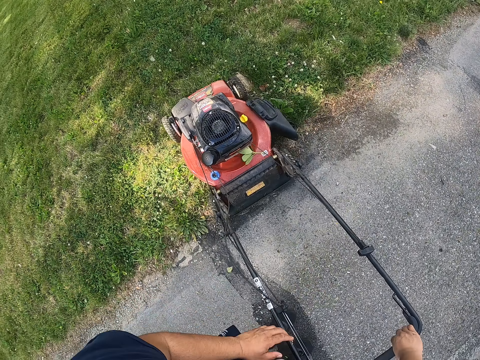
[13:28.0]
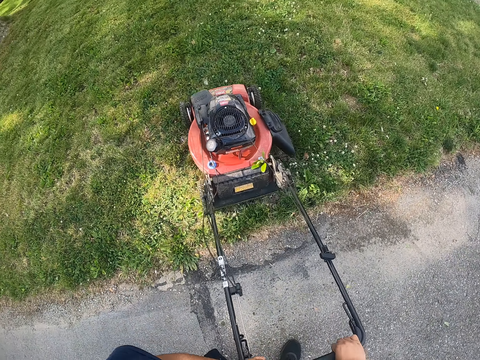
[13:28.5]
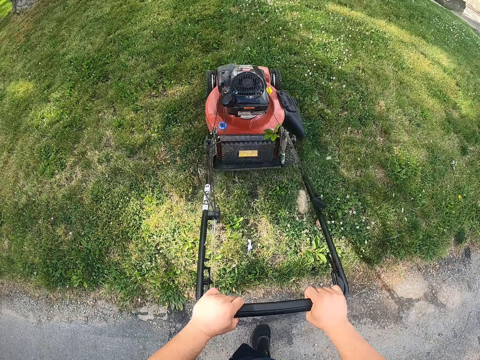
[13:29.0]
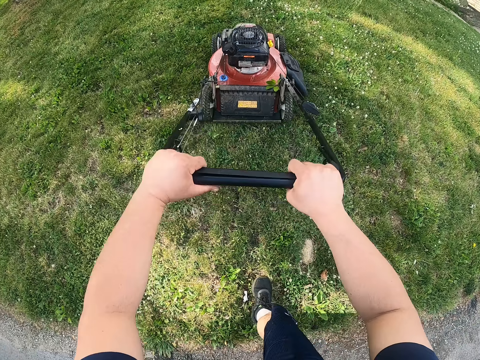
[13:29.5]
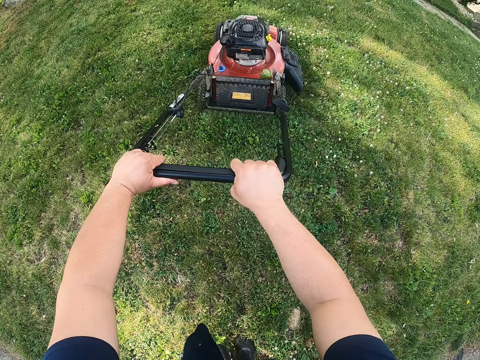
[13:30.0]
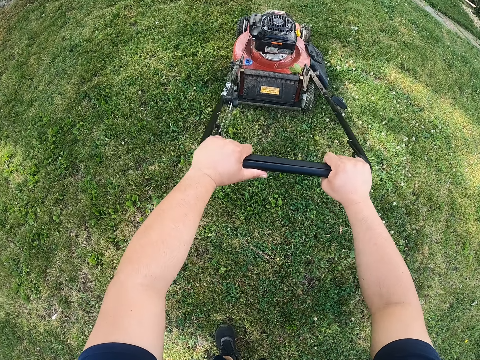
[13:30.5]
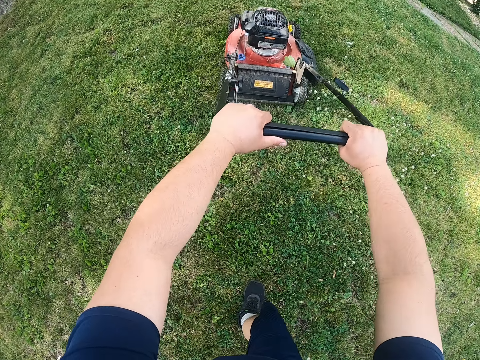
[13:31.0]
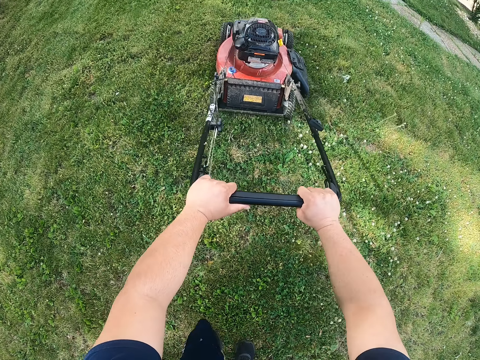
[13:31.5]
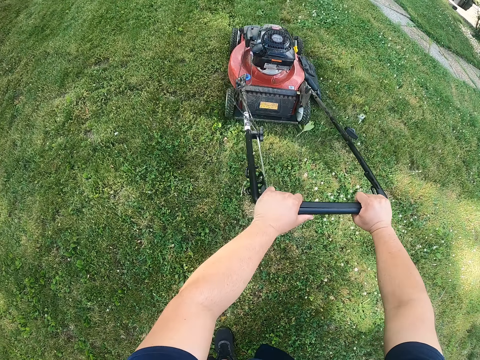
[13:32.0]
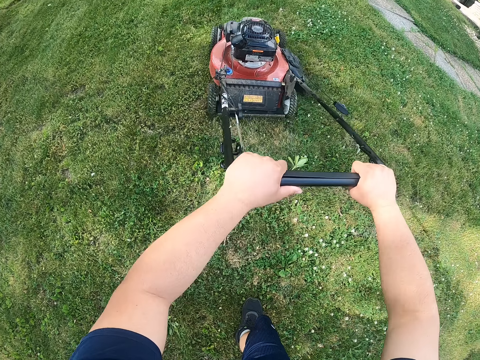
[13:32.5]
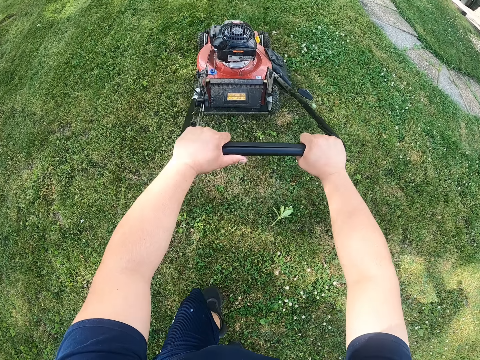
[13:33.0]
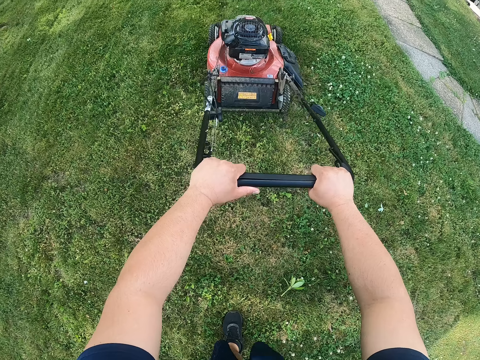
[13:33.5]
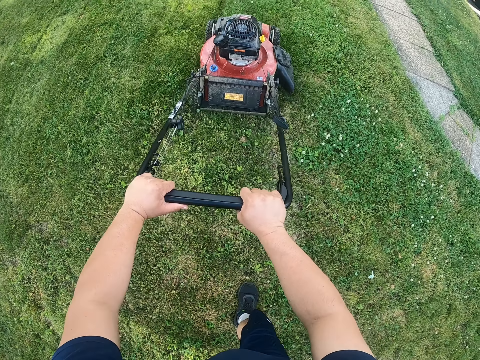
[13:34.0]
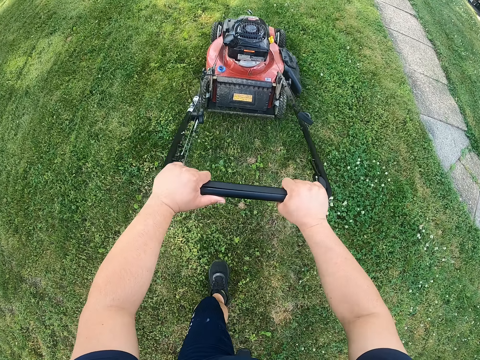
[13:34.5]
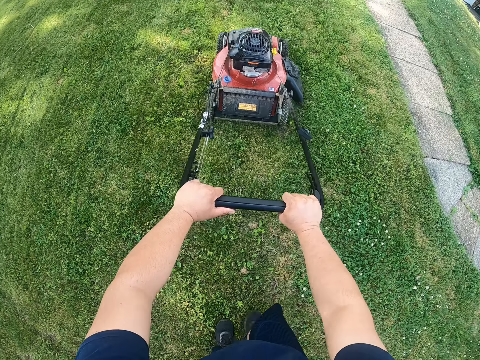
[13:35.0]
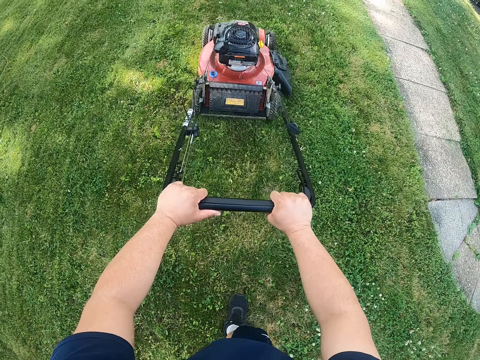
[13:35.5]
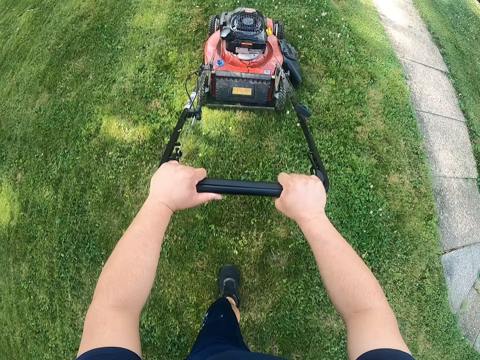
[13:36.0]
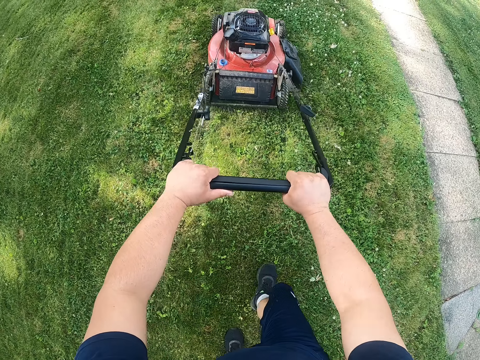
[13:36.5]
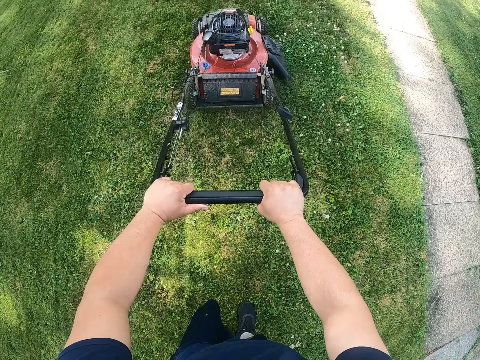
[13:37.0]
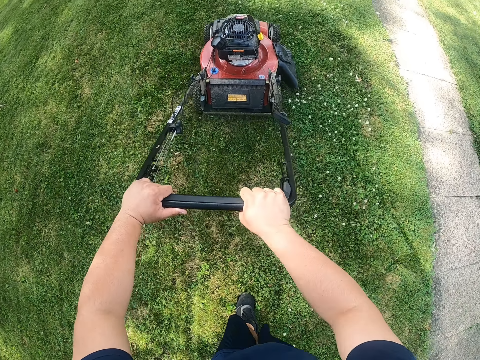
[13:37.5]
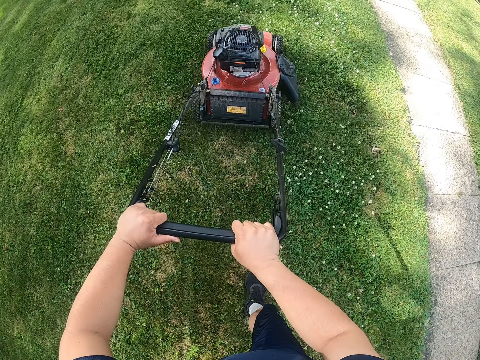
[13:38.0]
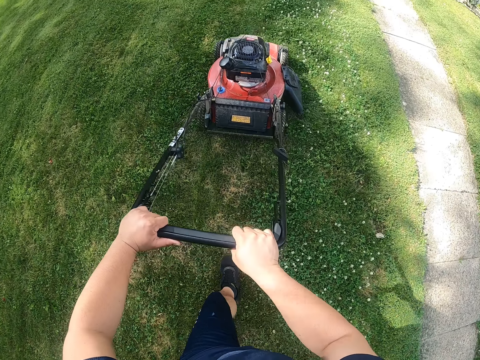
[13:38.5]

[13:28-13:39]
The camera wearer cuts the grass with a lawn mower.

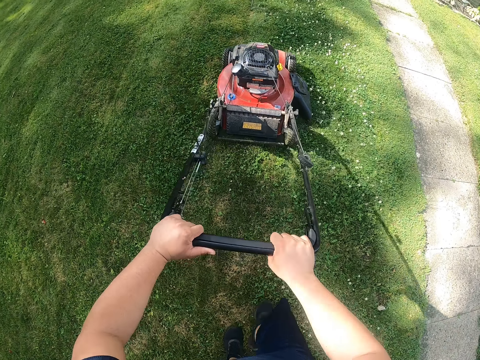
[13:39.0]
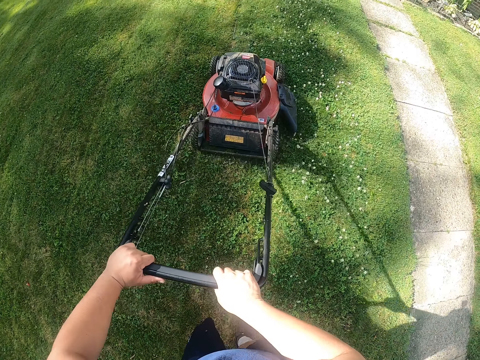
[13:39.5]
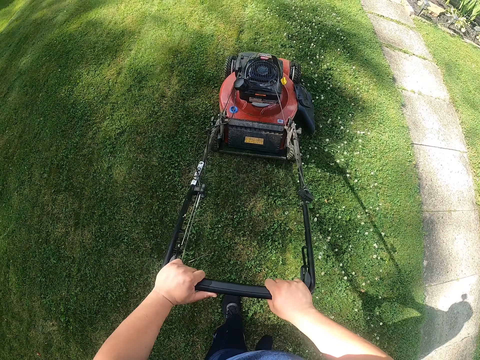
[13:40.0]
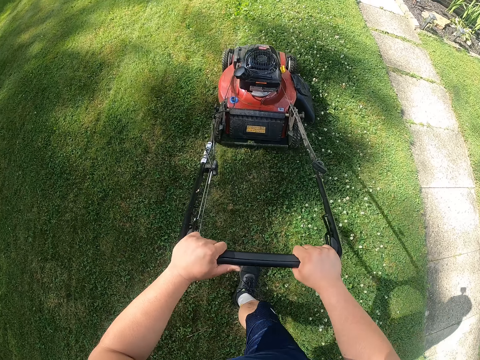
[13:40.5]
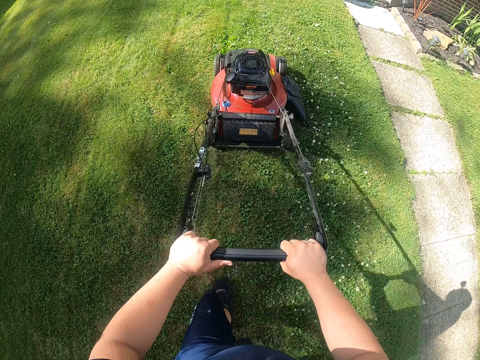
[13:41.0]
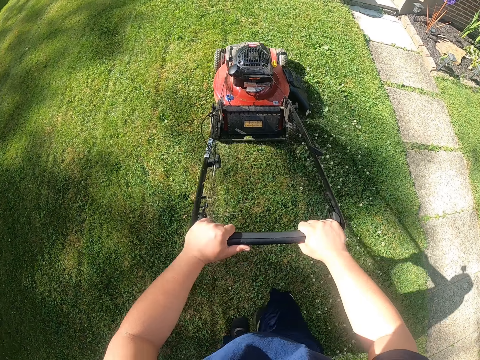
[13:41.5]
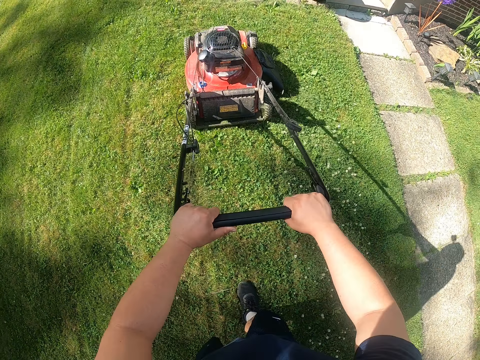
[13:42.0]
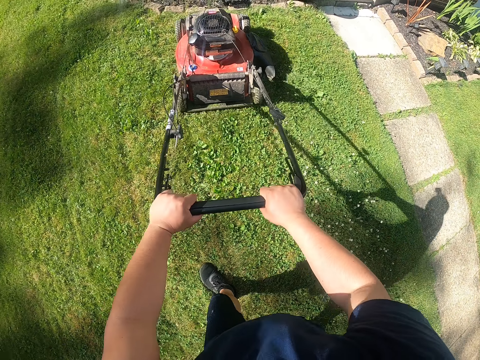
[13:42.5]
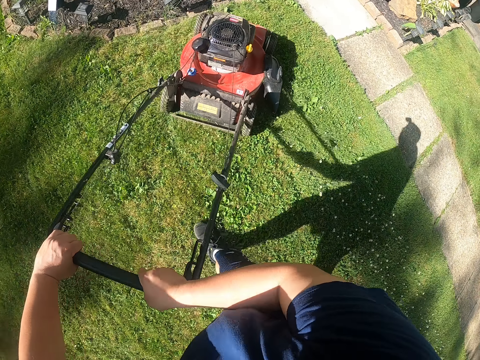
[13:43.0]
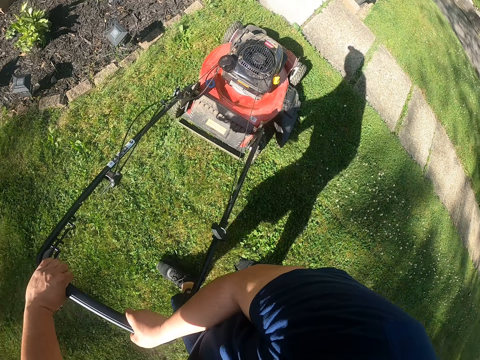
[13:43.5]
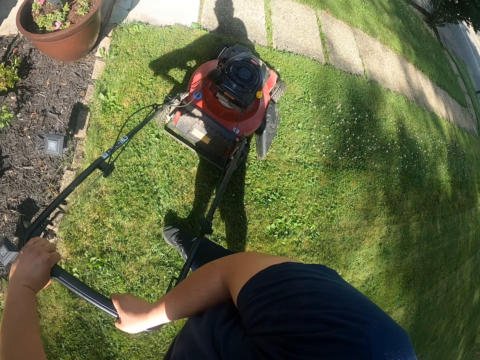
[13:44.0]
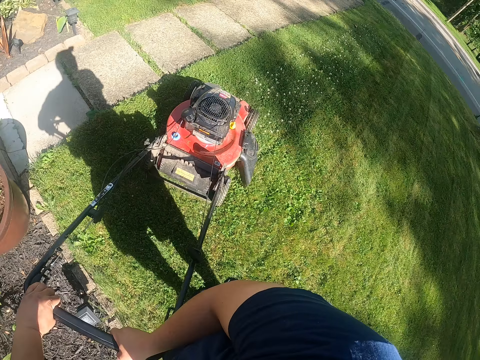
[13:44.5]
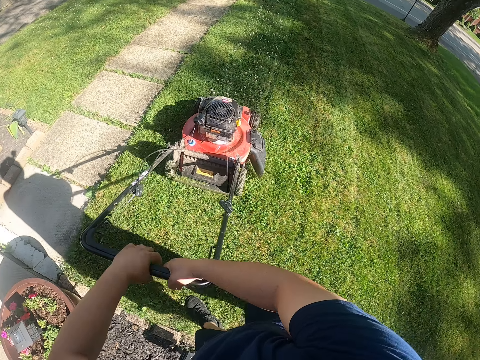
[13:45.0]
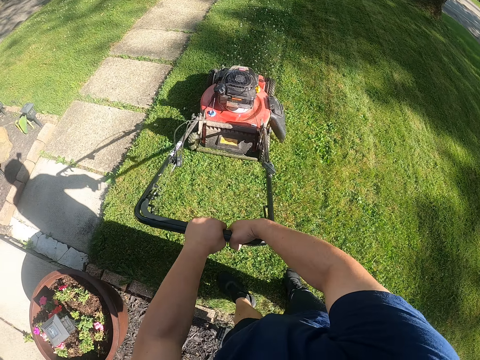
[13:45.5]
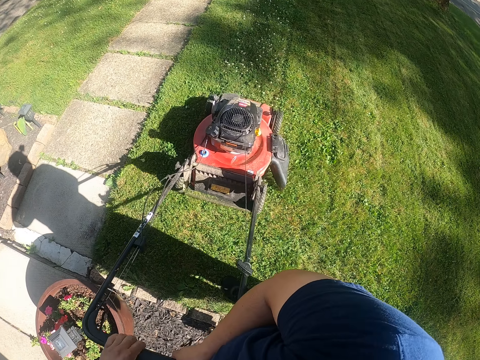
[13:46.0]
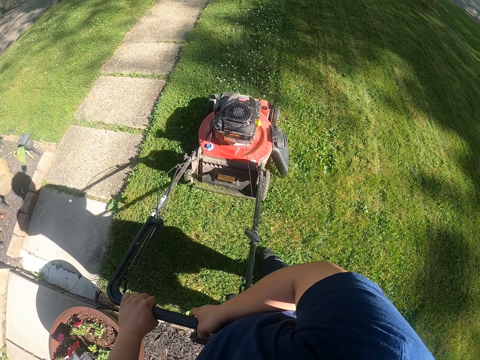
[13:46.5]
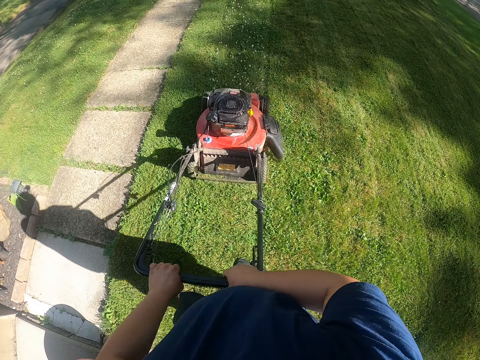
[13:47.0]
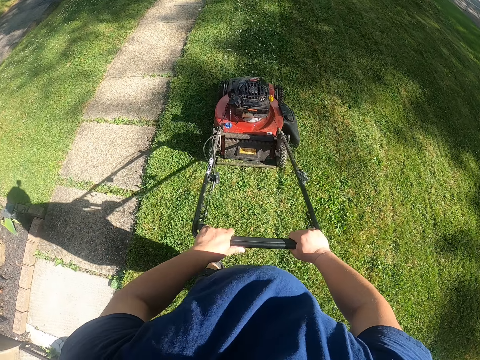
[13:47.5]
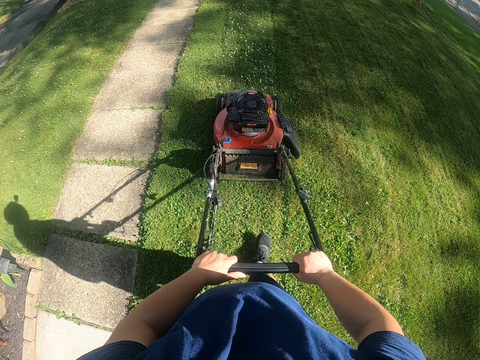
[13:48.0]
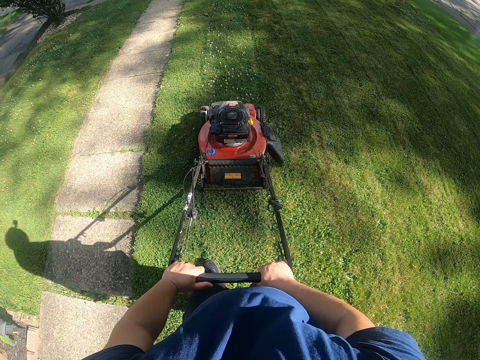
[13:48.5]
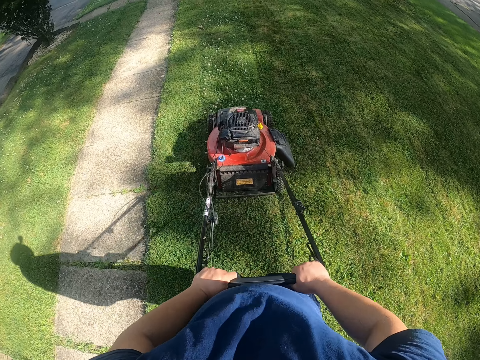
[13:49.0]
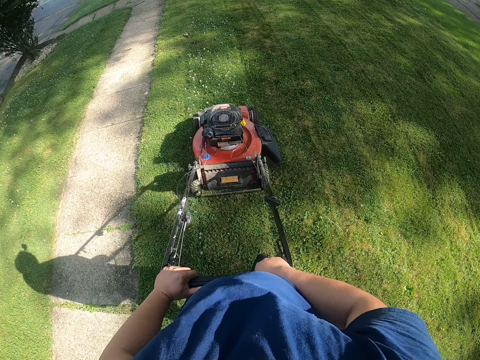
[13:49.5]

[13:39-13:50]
The camera wearer turns the lawn mower. They cut the grass with the lawn mower.

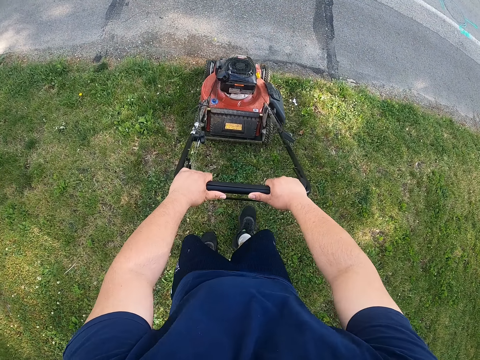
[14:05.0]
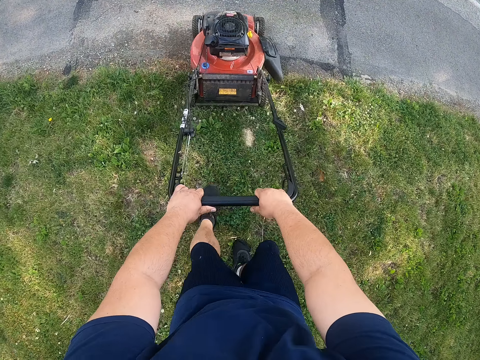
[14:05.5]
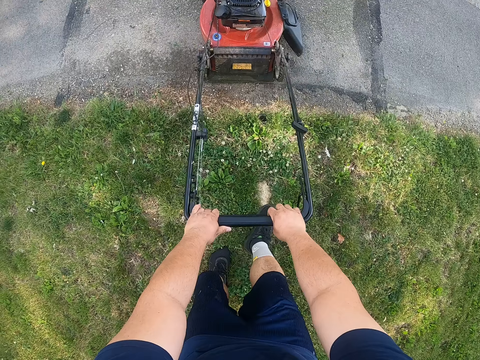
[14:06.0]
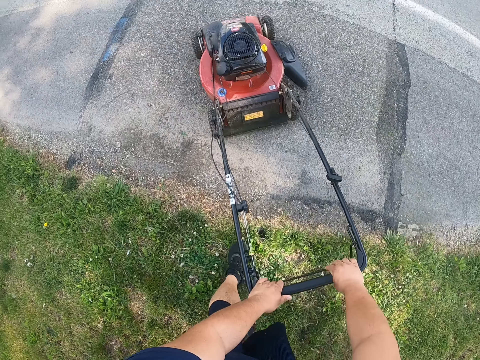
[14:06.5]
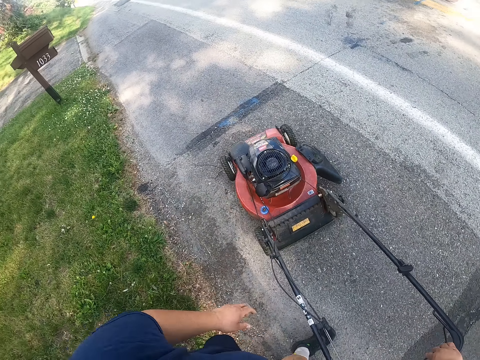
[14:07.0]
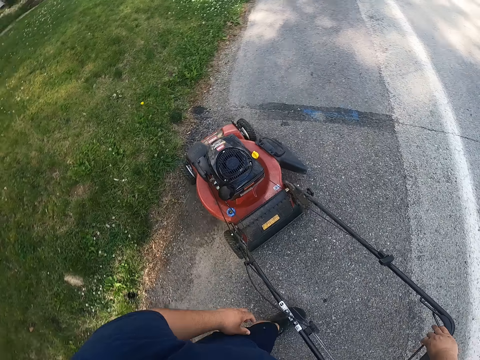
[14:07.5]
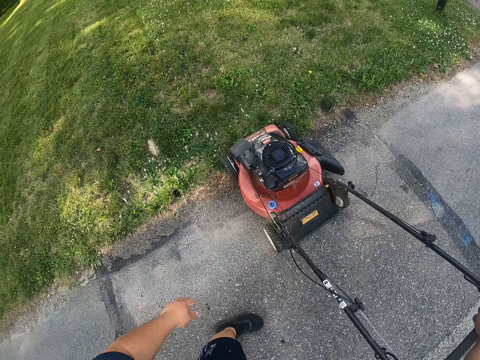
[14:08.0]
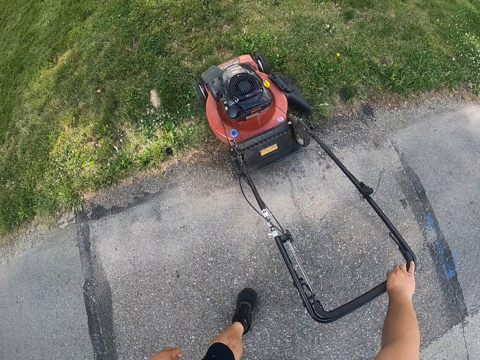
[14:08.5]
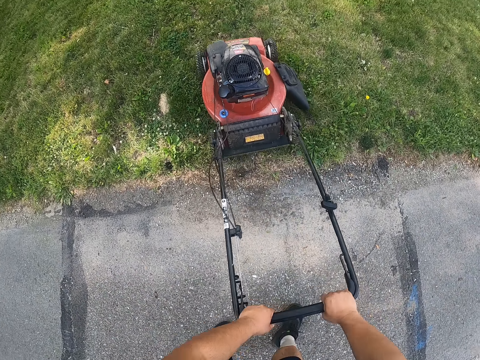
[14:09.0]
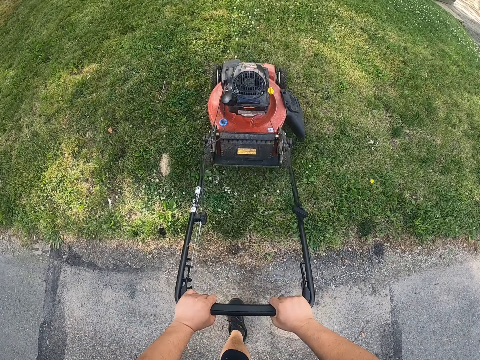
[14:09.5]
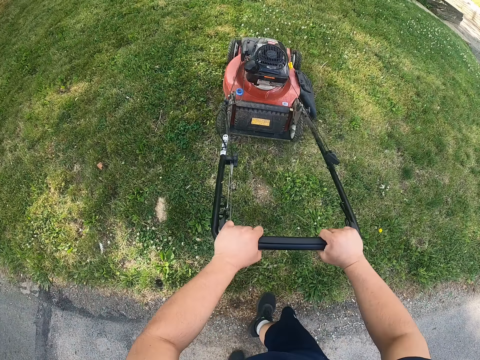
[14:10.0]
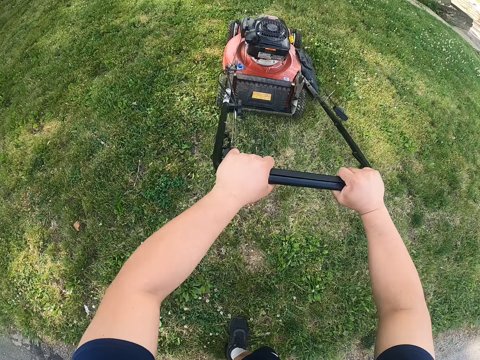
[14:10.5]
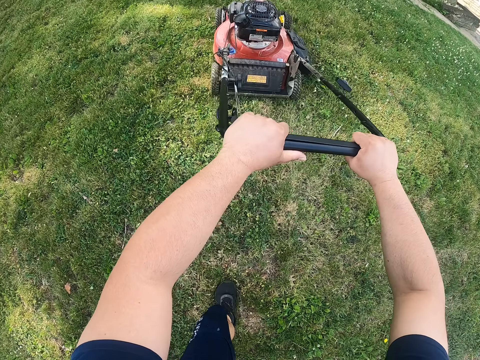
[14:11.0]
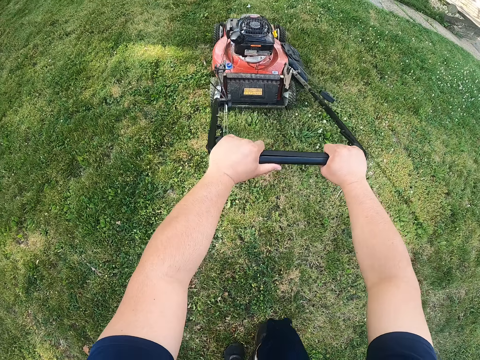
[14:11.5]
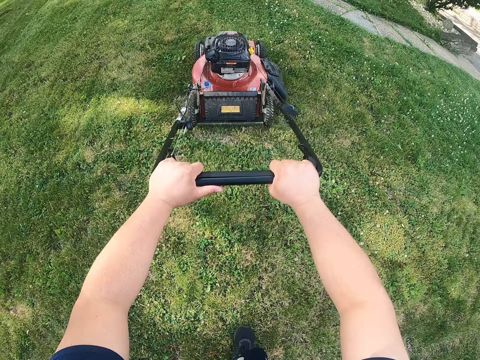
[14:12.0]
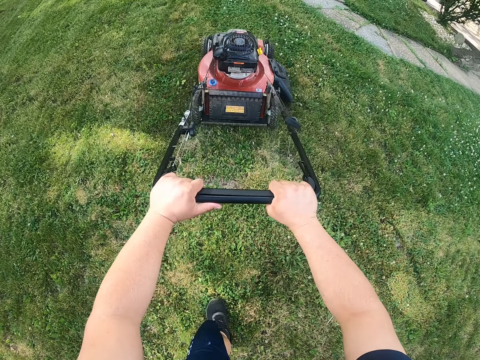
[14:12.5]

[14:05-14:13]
The camera wearer turns the lawn mower on the road. They cut the grasses with the lawn mower.
